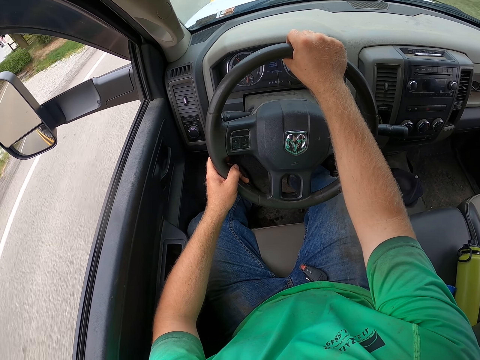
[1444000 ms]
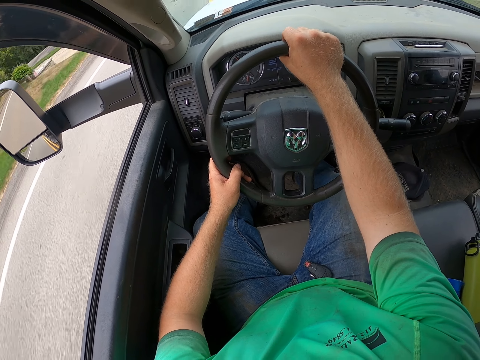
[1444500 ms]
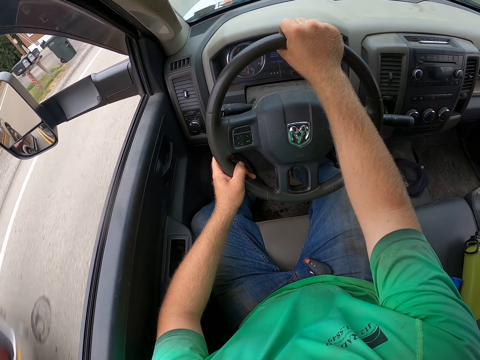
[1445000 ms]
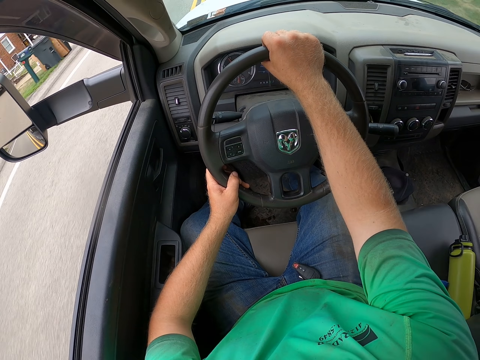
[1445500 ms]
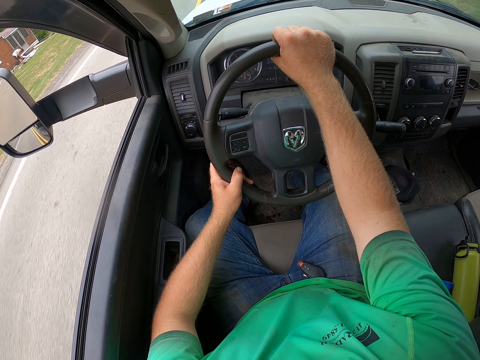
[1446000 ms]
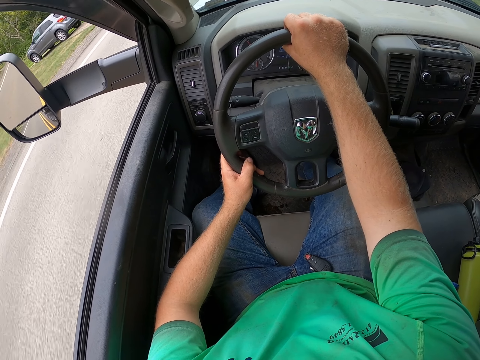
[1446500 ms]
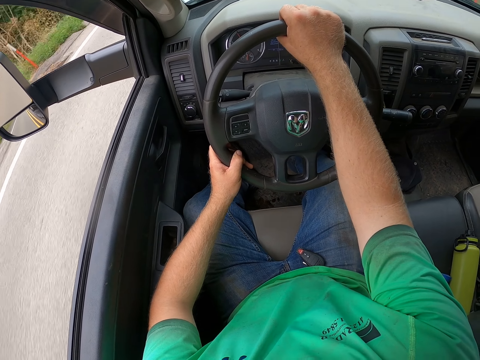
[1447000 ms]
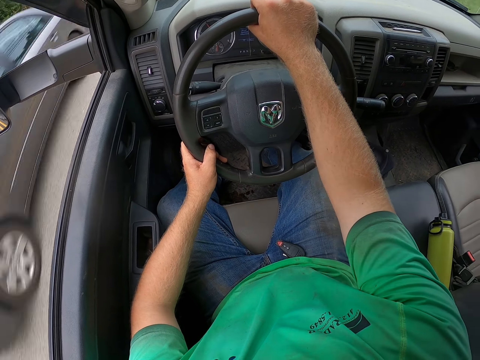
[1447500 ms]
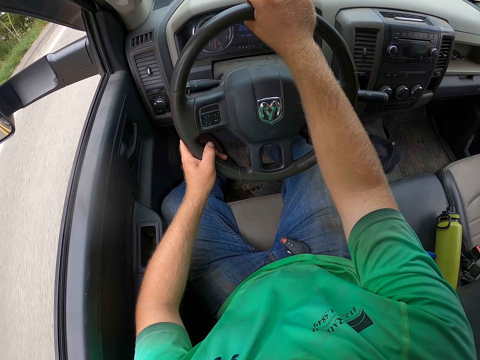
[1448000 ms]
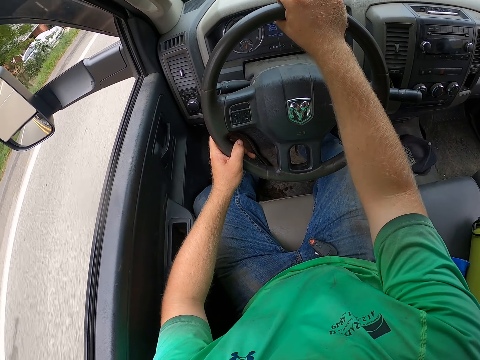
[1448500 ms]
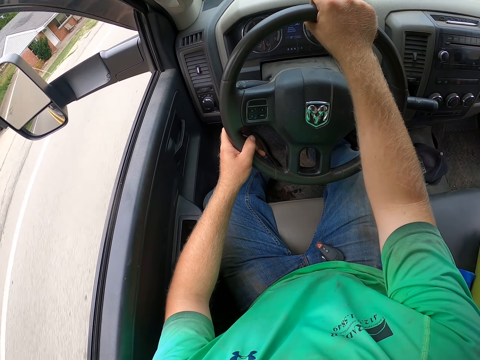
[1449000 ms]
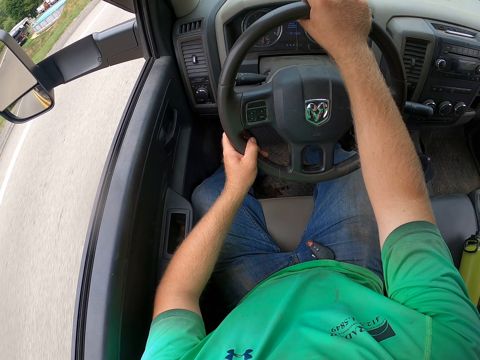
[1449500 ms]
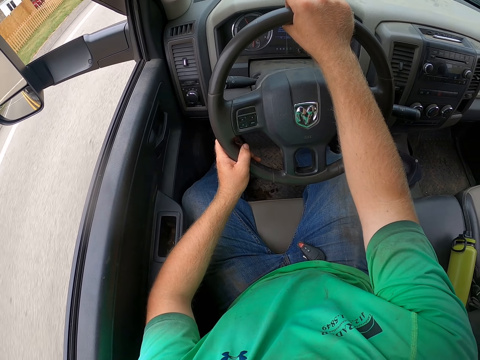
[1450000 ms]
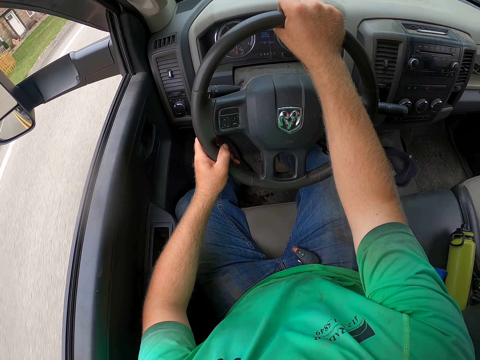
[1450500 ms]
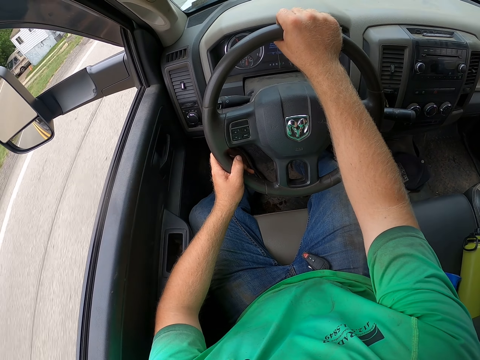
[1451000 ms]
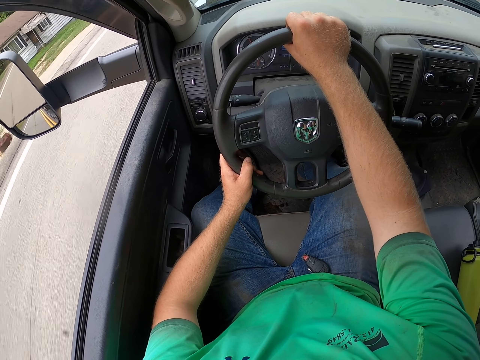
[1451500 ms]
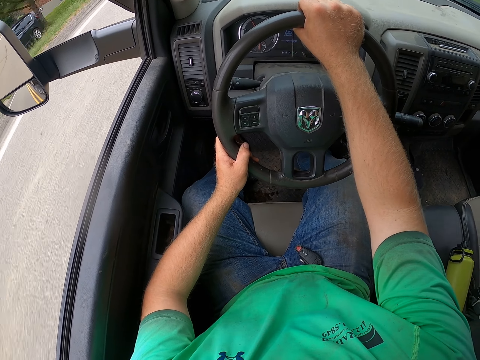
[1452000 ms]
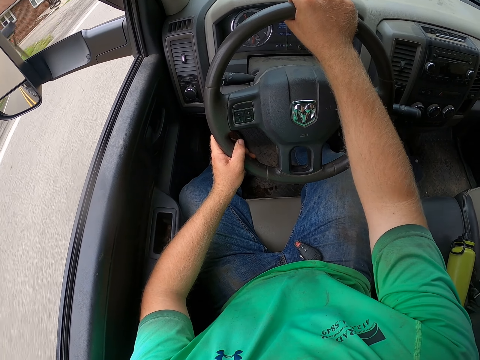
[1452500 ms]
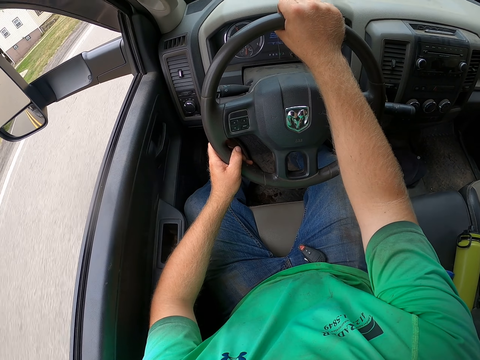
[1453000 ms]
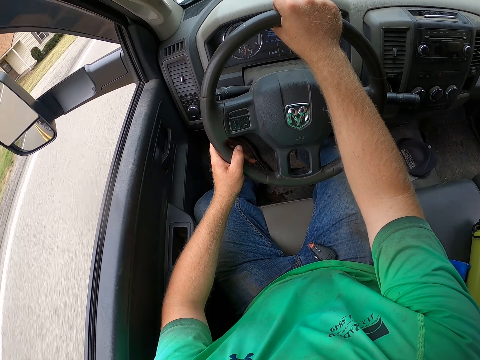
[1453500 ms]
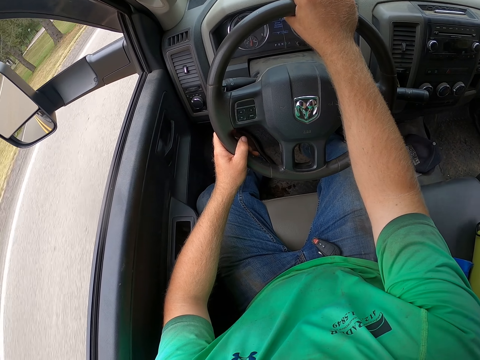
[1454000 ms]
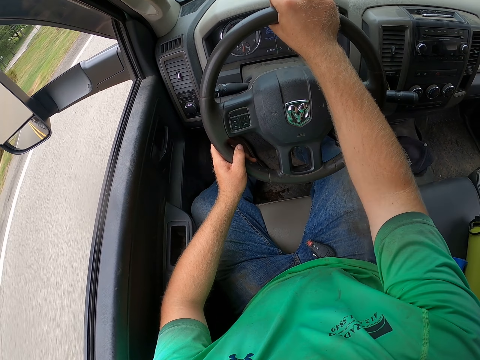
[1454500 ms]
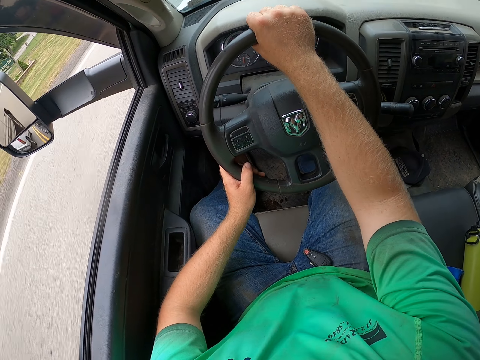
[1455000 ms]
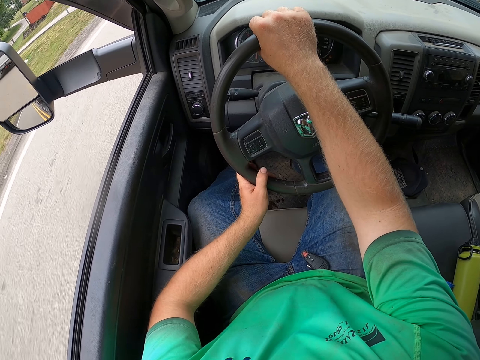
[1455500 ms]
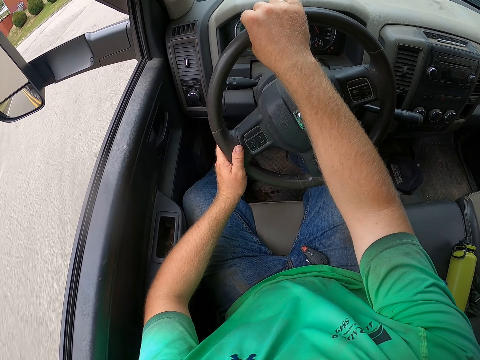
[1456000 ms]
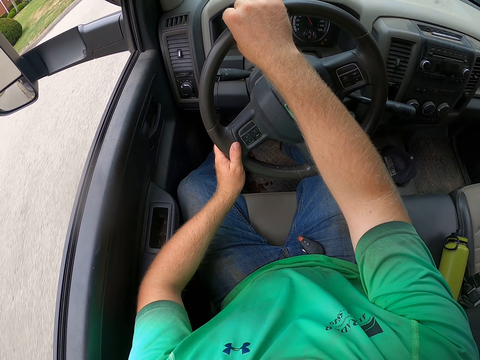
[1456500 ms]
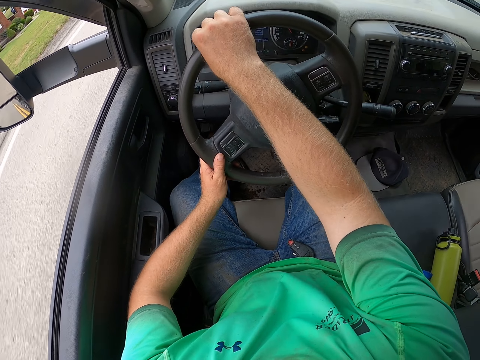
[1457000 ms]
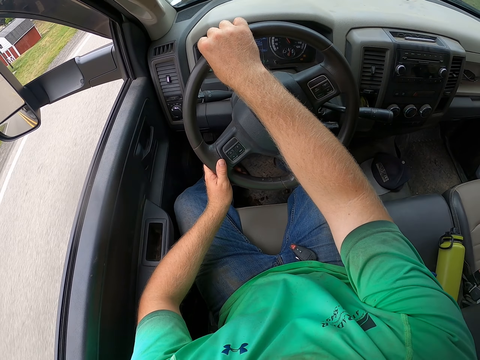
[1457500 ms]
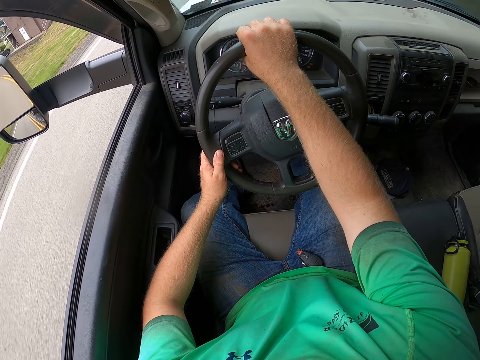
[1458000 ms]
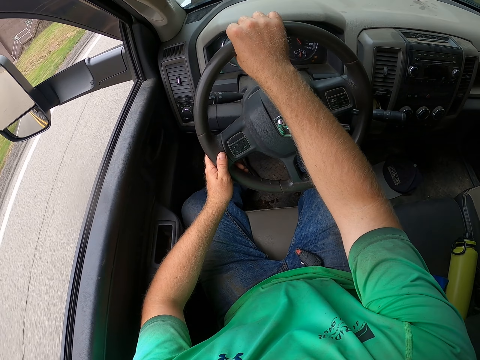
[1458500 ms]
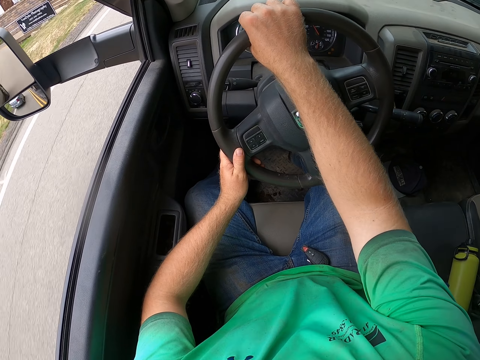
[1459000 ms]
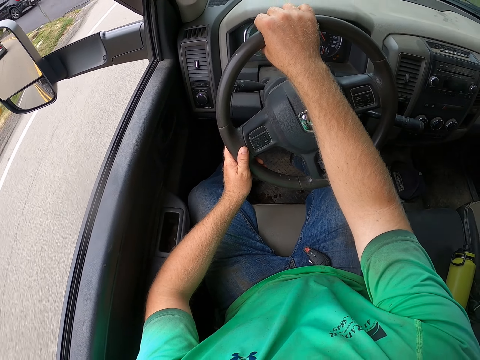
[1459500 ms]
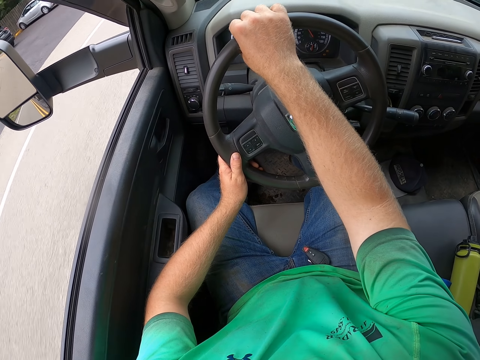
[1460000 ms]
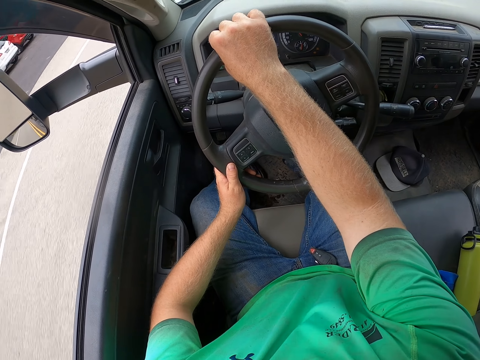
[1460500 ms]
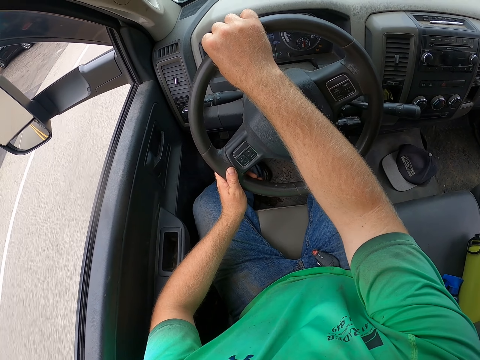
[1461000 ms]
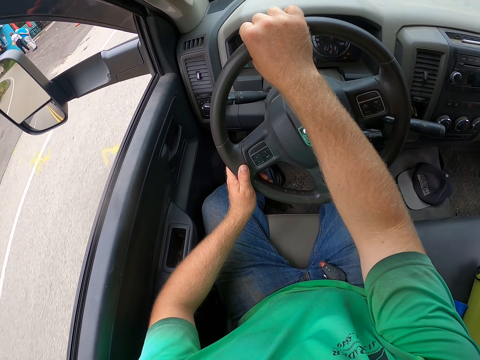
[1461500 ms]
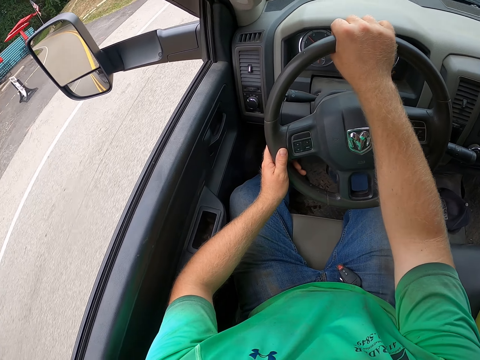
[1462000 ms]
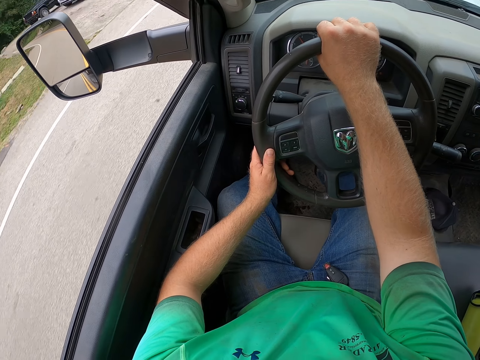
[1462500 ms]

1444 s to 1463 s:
A wine truck drives past the camera wearer. A grey car drives past the camera wearer. A white jeep drives past the camera wearer. A silver car drives past the camera wearer.

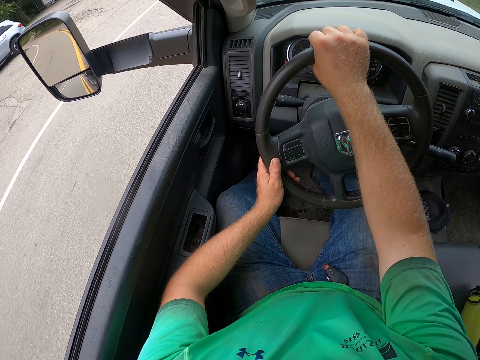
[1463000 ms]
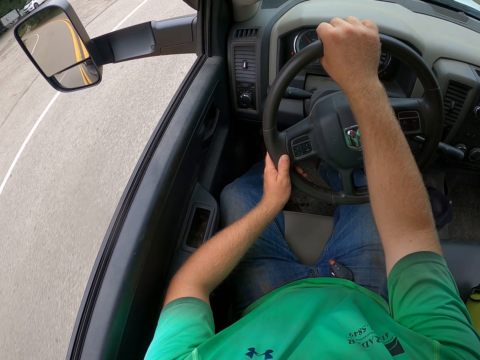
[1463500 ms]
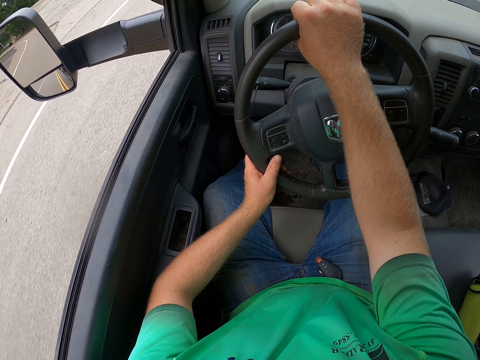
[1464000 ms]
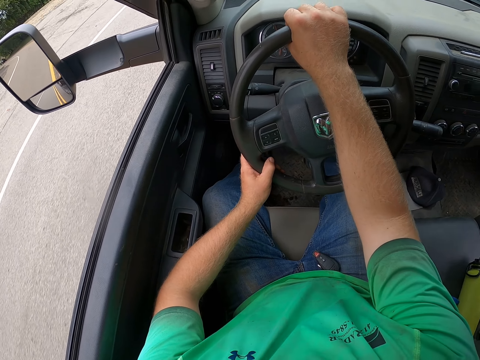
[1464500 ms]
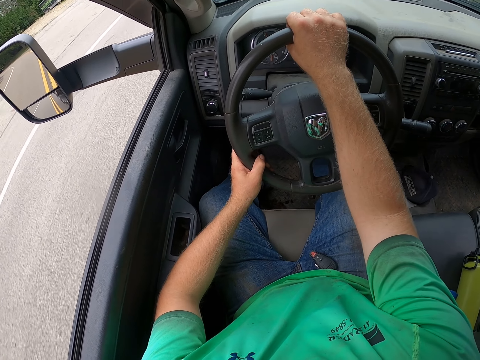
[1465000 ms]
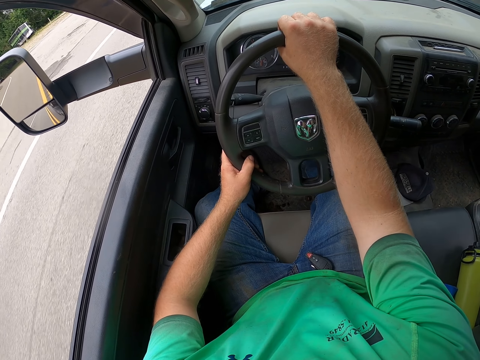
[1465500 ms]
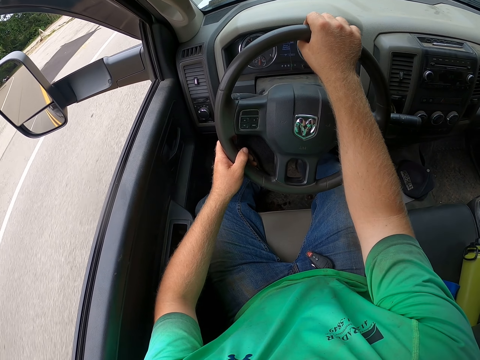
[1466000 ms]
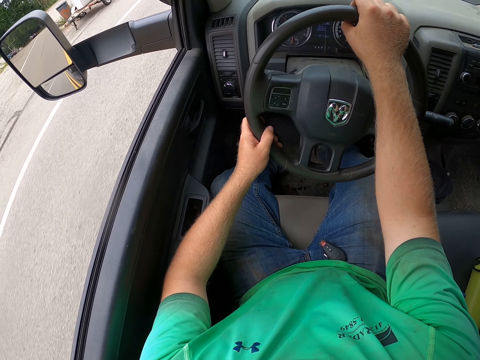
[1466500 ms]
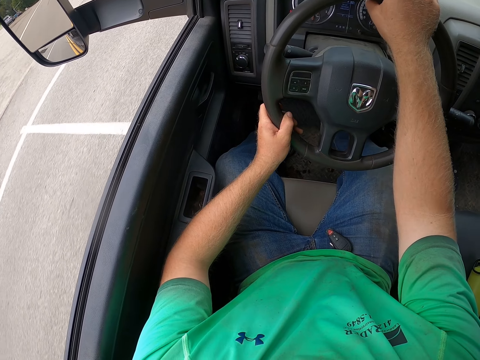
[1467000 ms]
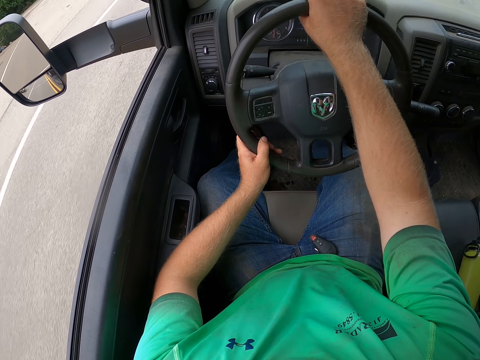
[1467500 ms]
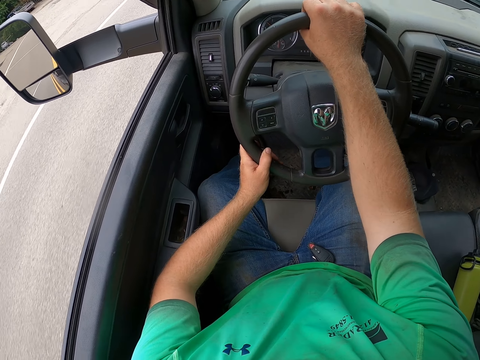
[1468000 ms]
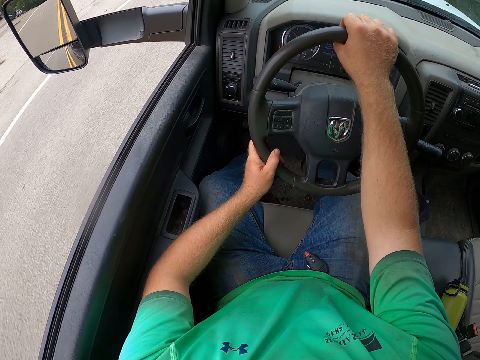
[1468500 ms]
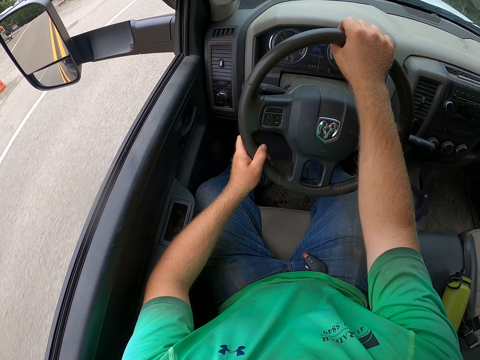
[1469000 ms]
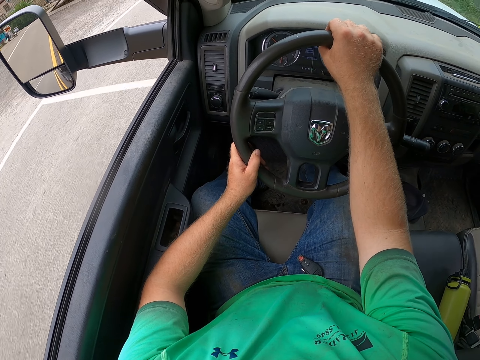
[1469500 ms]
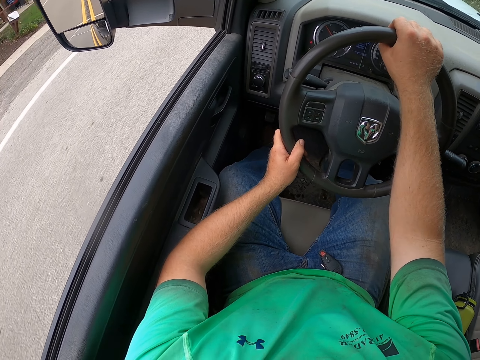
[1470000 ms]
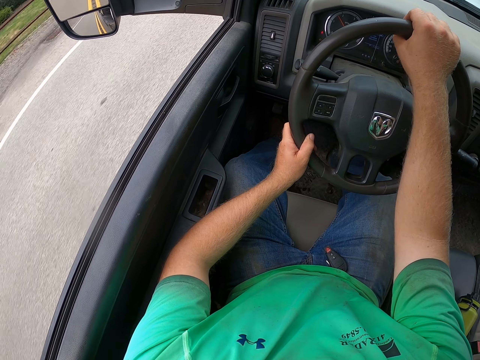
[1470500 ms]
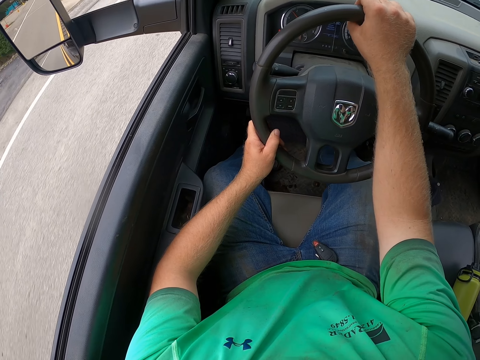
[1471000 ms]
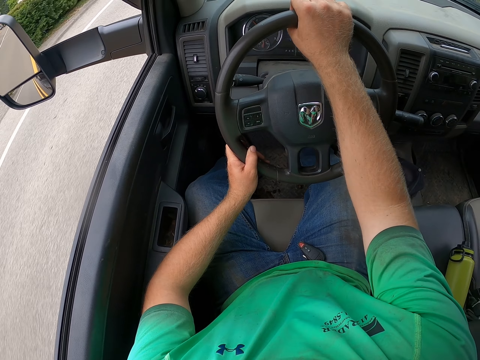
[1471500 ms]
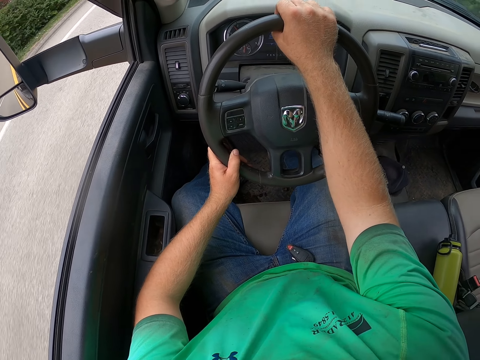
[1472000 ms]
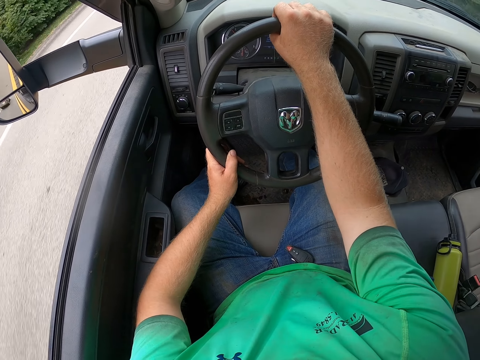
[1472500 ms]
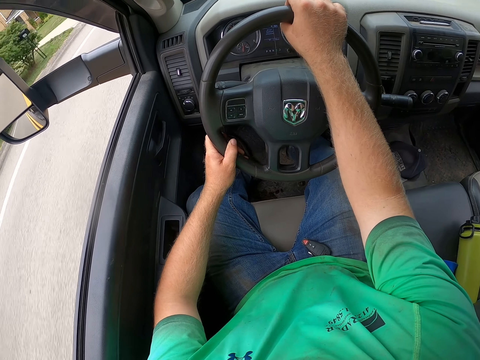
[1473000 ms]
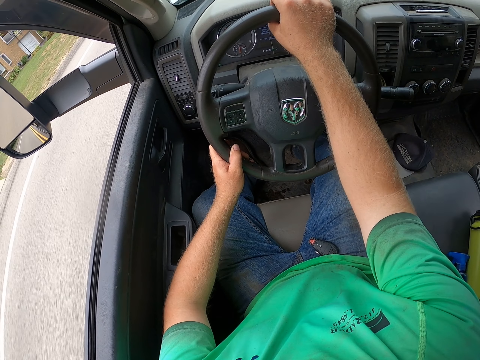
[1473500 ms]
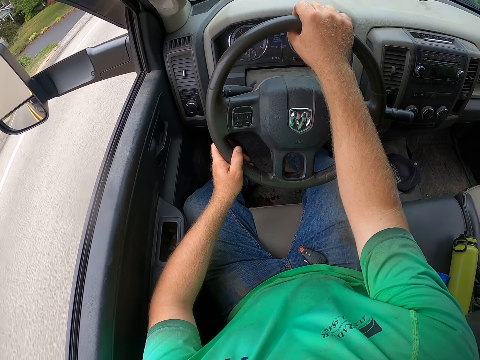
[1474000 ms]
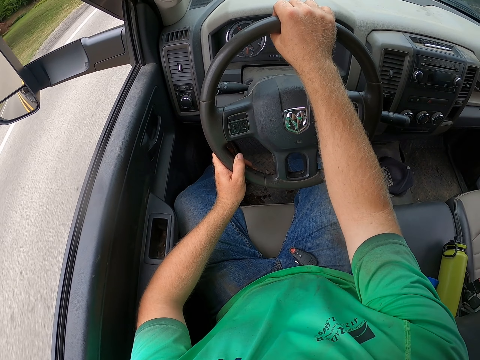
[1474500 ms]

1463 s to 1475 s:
A gold car drives past the camera wearer.
